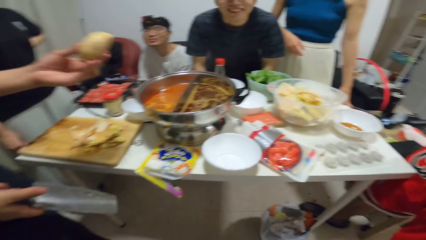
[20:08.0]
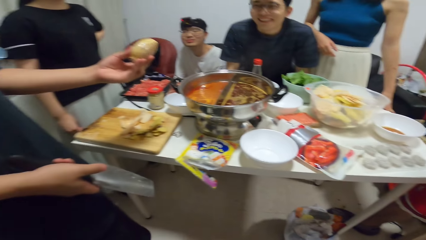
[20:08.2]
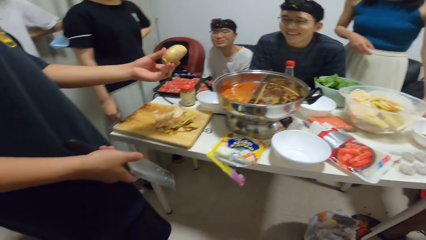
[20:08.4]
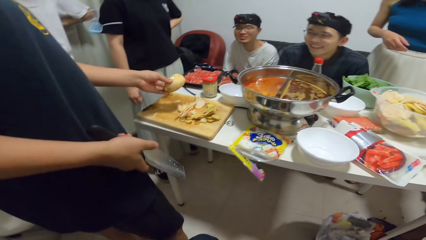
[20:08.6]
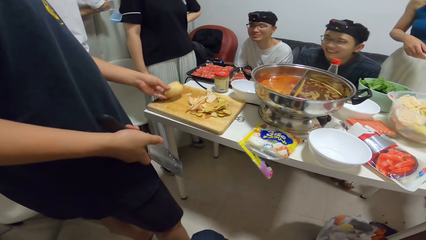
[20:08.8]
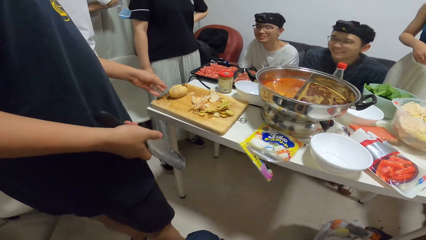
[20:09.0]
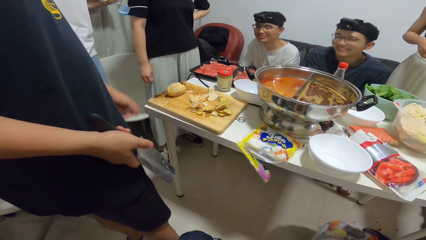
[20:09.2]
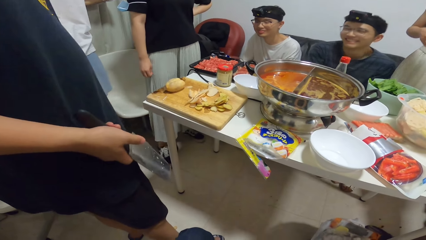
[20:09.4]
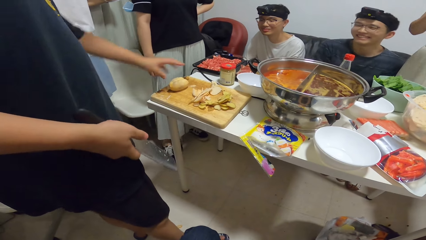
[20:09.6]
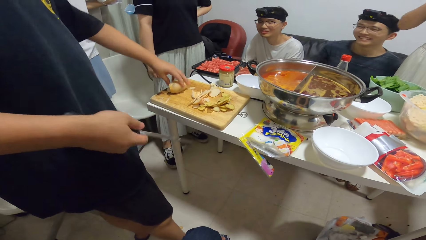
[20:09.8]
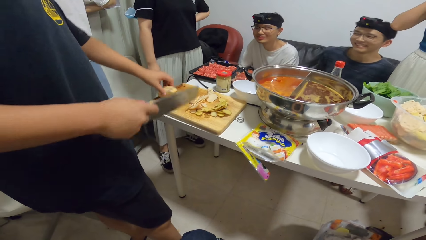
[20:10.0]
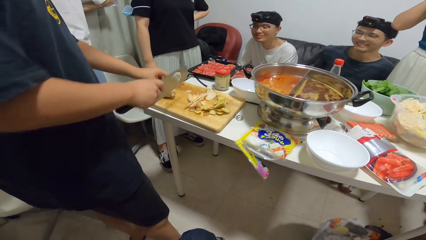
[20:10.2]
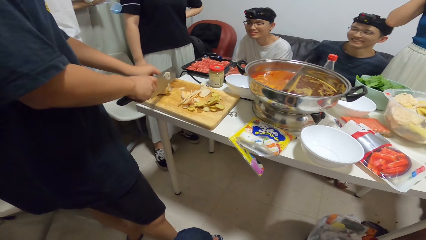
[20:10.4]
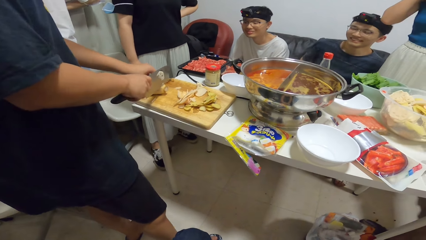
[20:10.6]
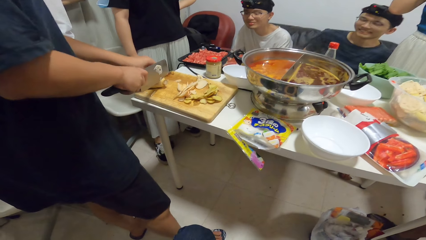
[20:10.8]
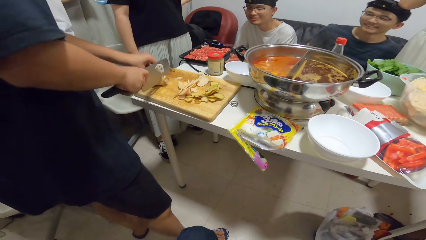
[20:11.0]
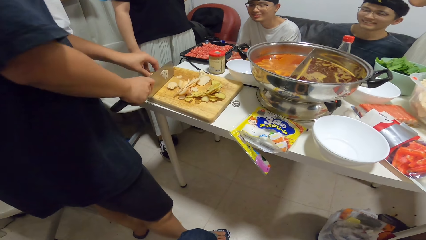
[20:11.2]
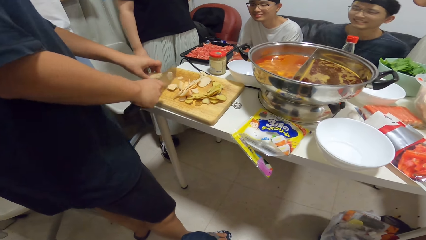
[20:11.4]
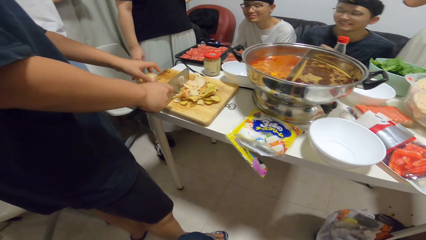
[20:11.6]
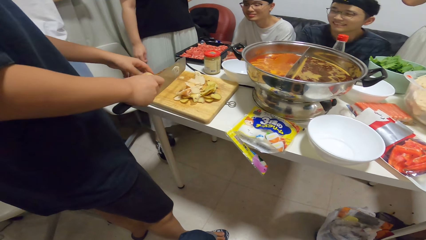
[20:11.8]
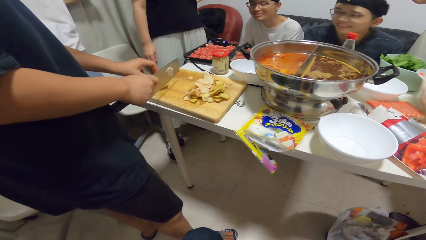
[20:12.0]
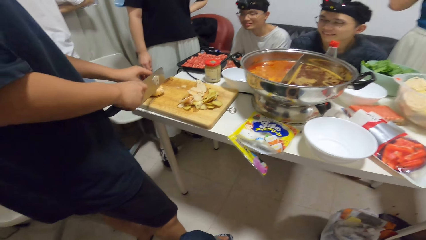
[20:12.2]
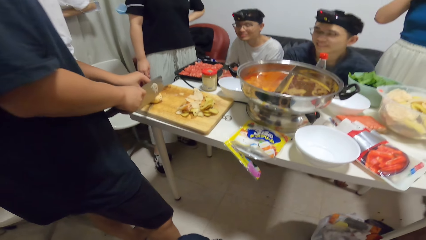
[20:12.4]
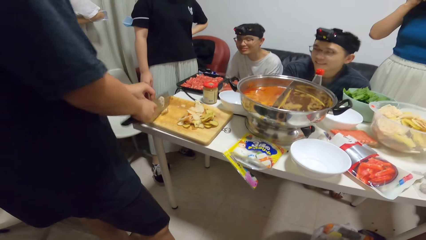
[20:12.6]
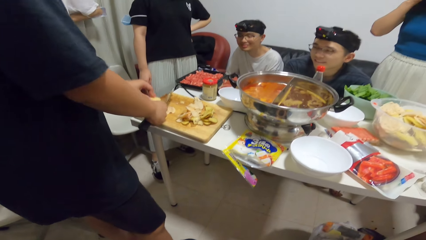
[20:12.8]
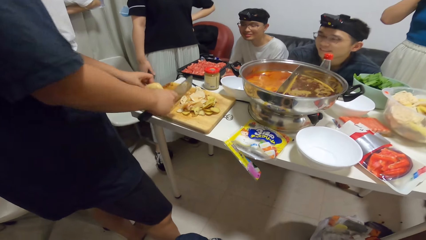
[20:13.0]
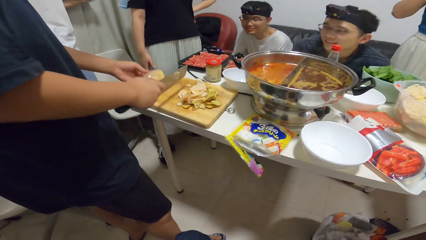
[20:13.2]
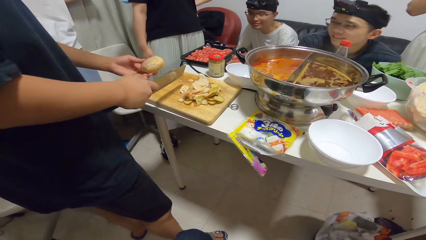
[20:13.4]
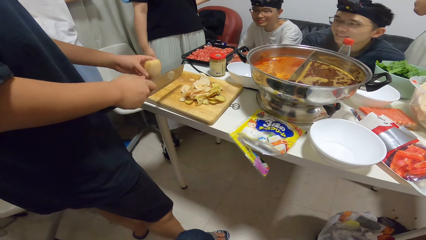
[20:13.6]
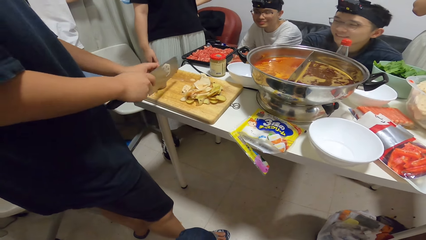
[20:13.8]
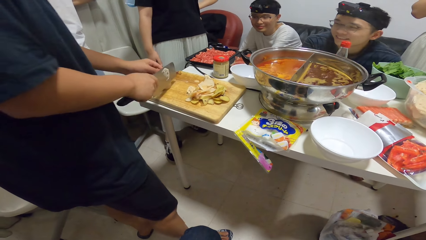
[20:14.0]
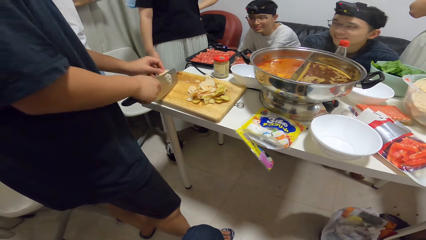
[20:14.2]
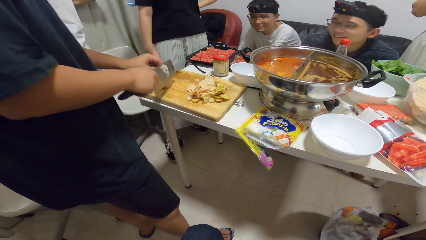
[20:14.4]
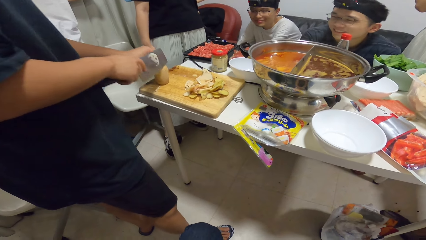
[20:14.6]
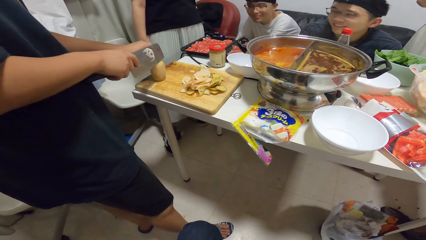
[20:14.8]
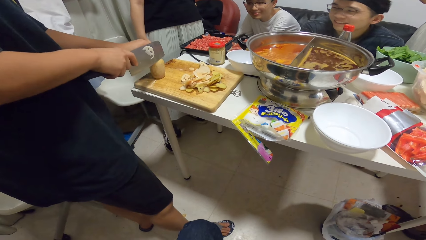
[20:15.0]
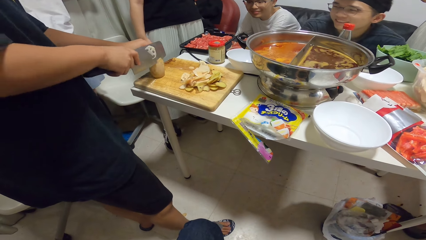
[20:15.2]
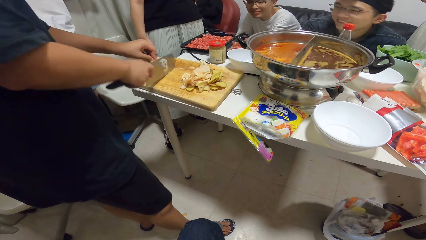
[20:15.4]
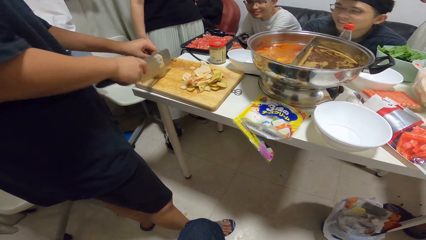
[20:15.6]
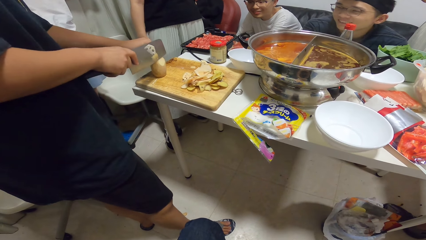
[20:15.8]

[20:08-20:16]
The man drops the potato on the chopping board and peels the potato on the chopping board with the chopping knife in his right hand.

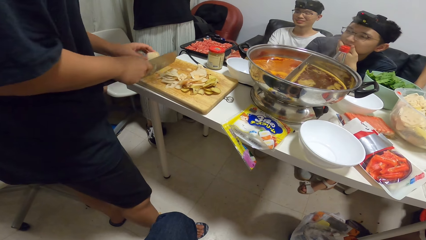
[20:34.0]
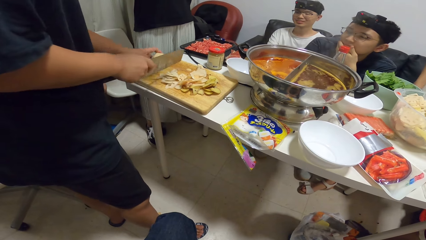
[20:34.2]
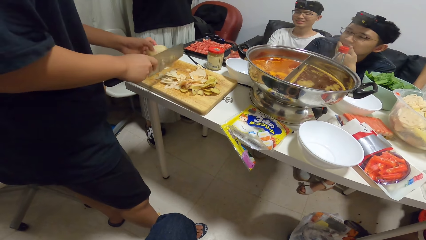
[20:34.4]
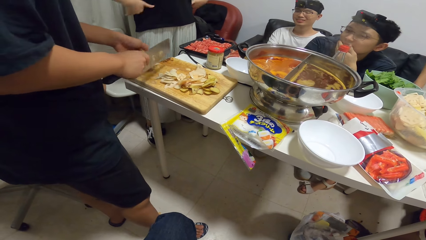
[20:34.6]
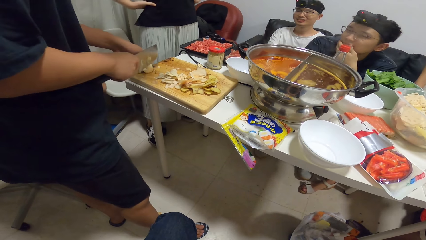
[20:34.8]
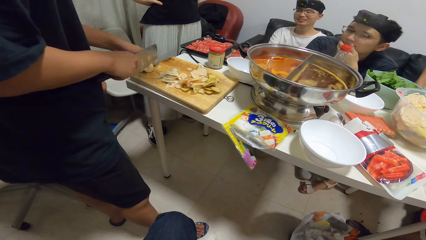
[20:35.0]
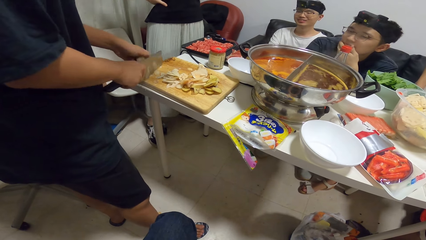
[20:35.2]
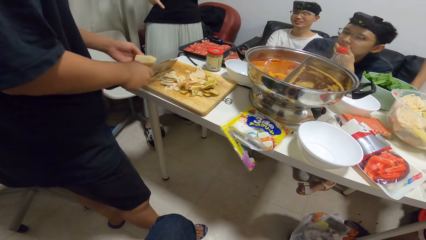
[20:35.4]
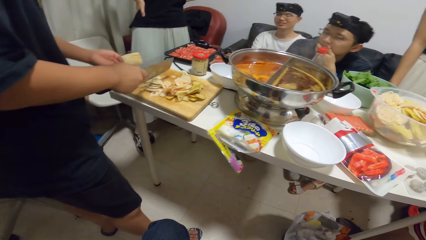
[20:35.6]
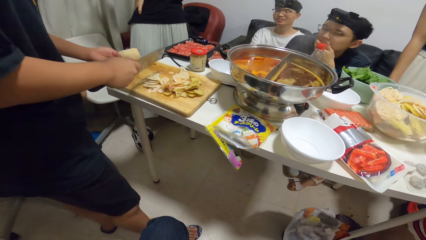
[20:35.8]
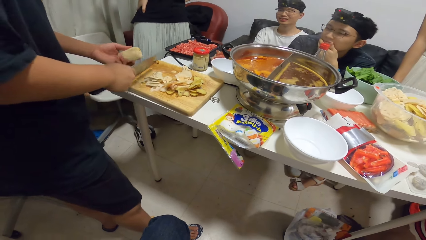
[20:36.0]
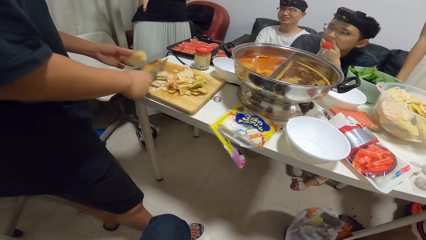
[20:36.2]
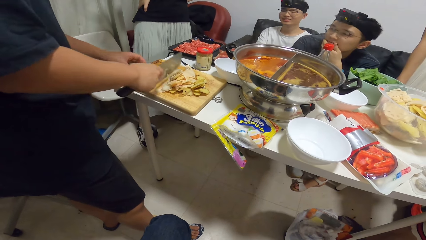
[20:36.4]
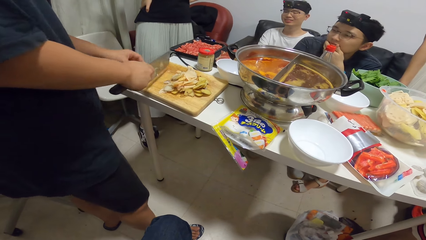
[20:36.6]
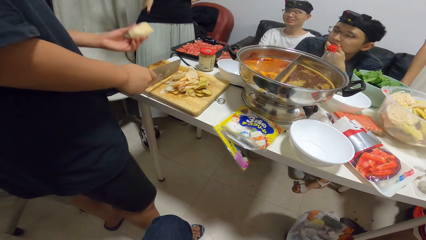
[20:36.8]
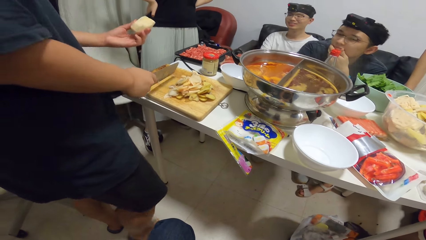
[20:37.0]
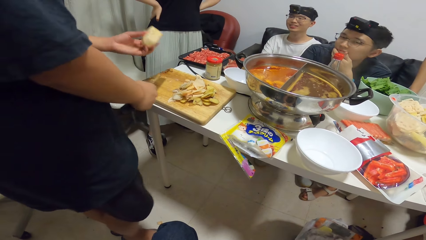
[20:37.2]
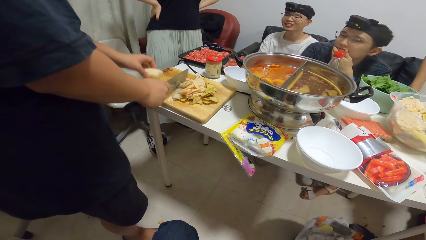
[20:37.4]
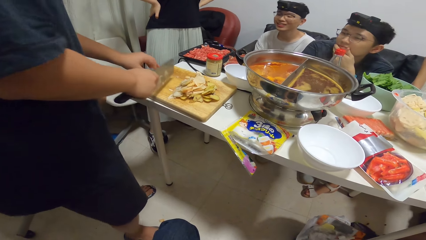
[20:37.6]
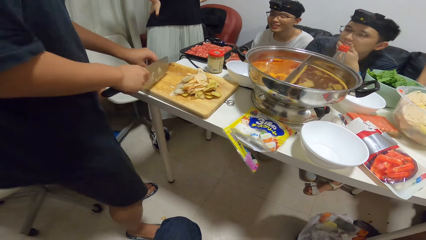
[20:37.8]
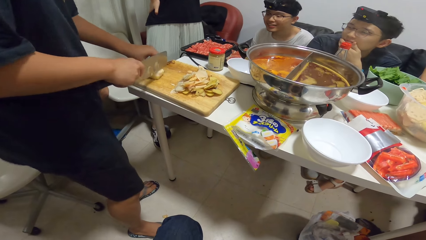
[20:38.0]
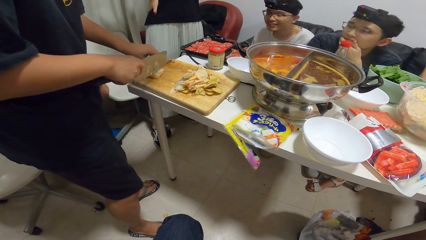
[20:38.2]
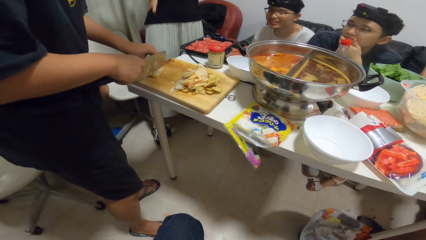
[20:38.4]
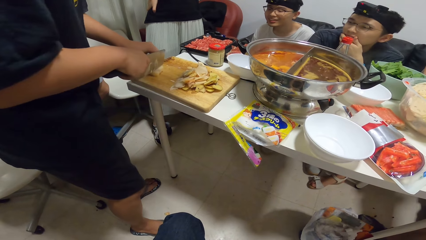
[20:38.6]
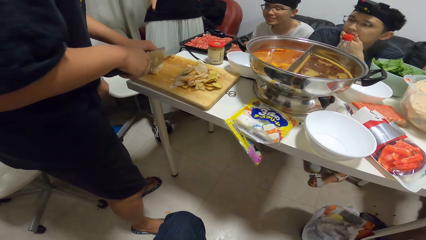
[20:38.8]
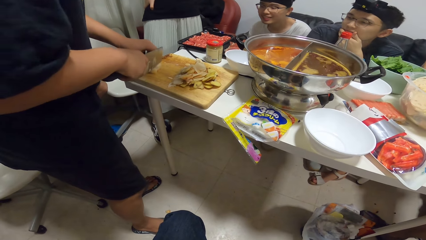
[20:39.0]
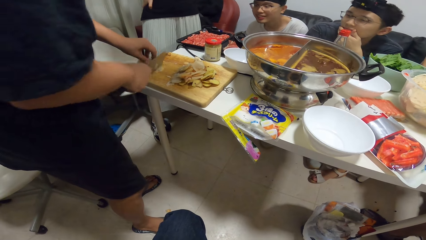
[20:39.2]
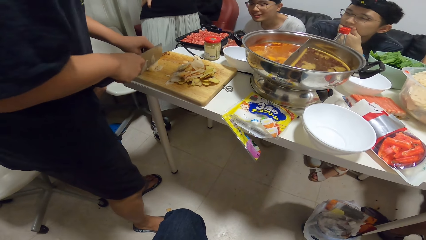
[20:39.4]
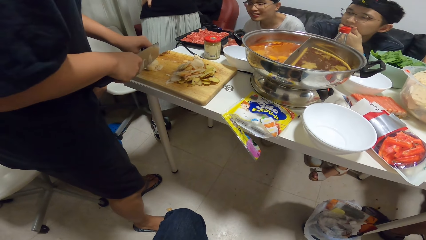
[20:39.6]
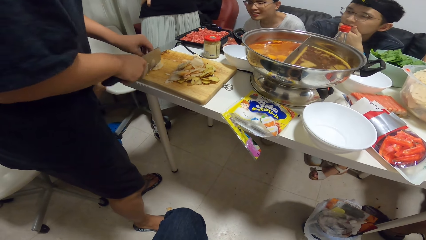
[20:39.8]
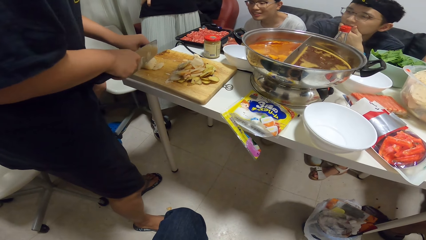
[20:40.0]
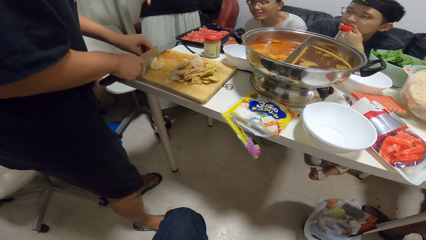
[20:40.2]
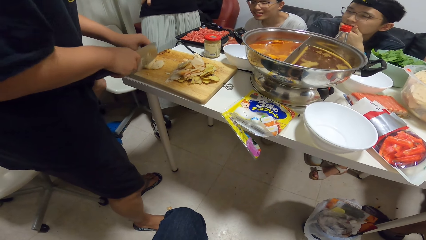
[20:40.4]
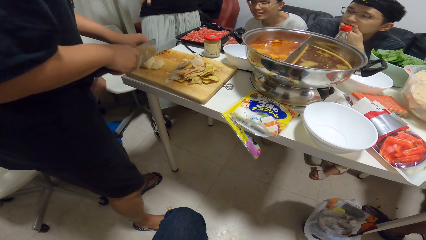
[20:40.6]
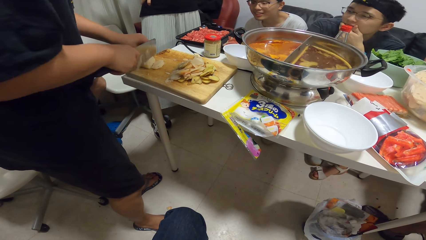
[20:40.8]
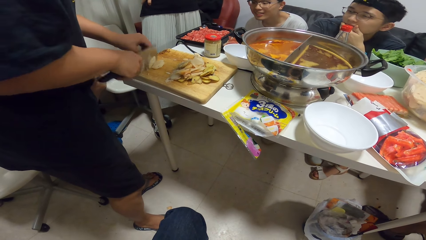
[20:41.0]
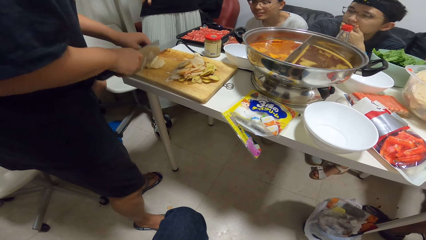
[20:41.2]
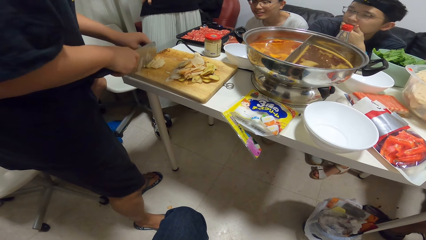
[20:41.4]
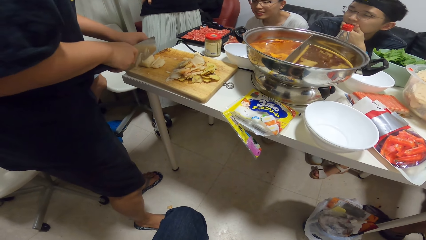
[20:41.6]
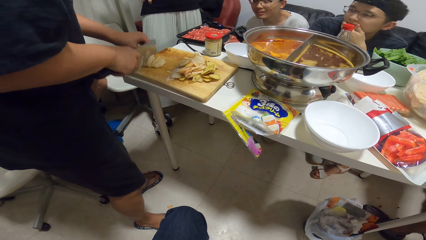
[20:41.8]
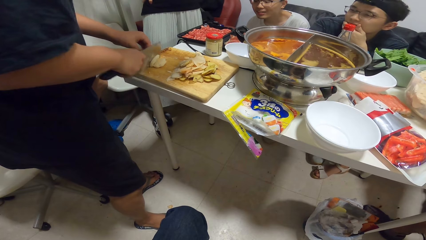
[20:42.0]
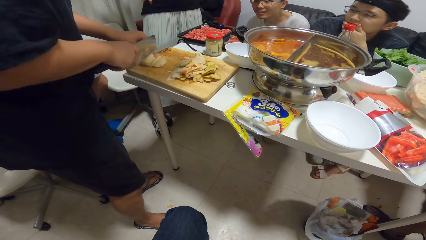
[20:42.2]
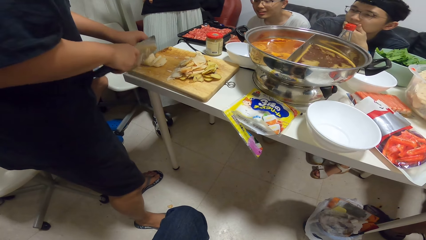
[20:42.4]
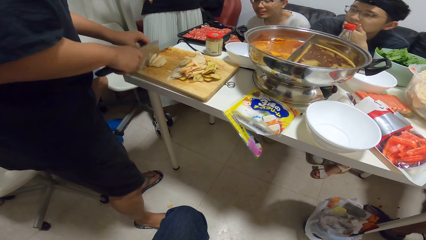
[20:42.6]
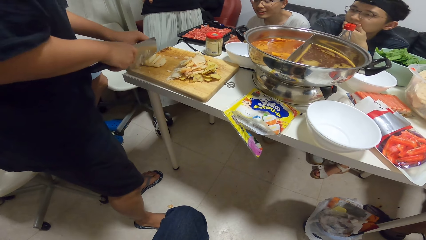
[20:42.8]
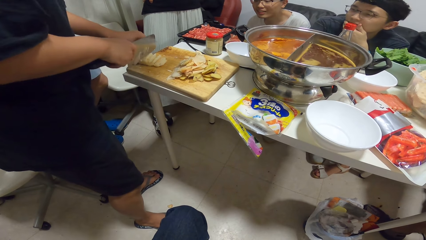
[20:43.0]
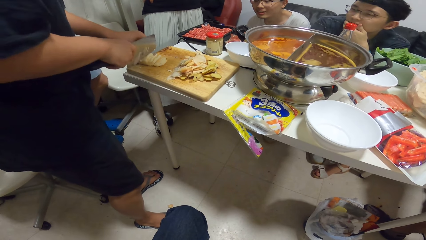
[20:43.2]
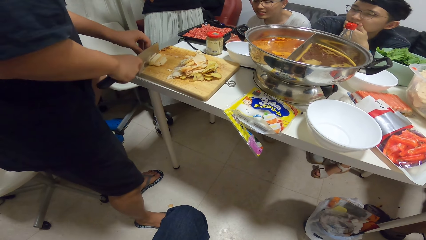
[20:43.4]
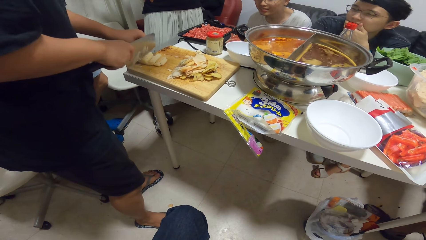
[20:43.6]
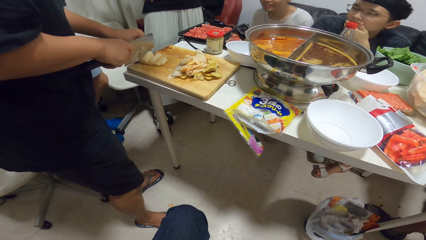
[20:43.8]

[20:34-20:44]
A man chops the potato with the chopping knife on the chopping board.
